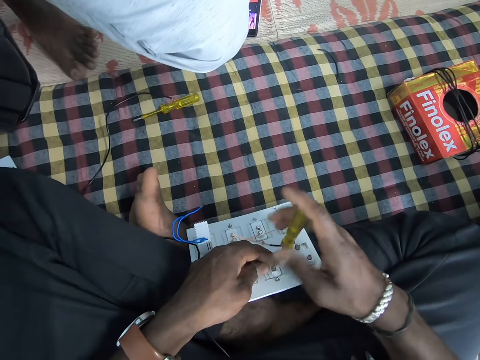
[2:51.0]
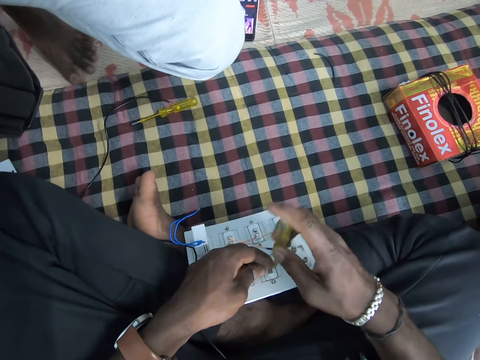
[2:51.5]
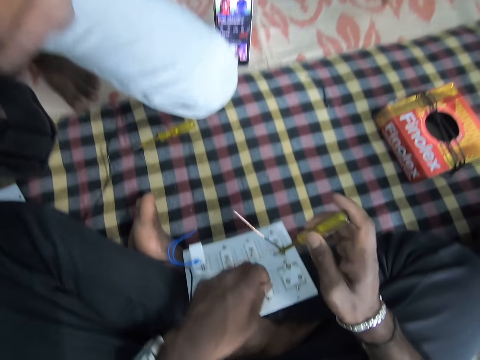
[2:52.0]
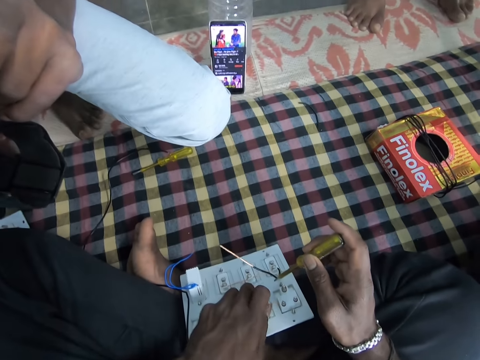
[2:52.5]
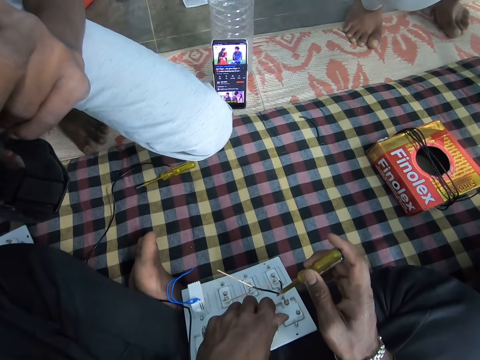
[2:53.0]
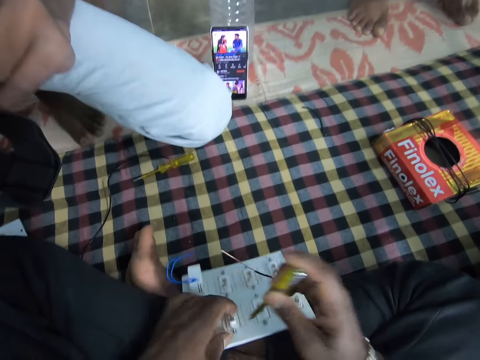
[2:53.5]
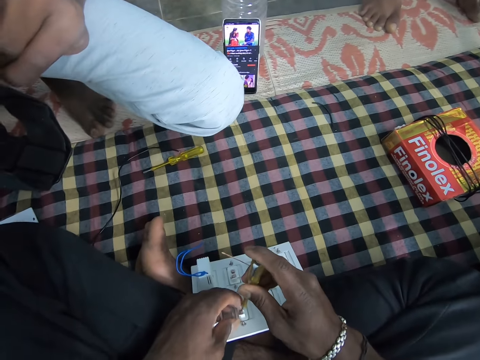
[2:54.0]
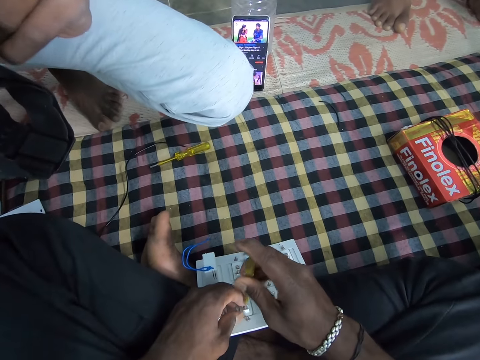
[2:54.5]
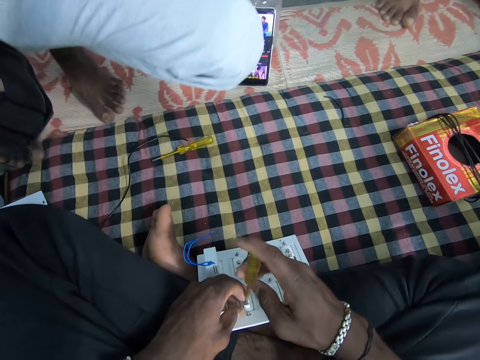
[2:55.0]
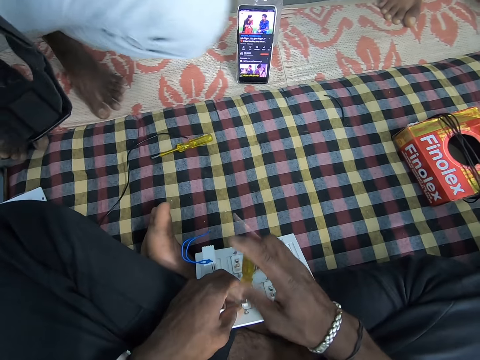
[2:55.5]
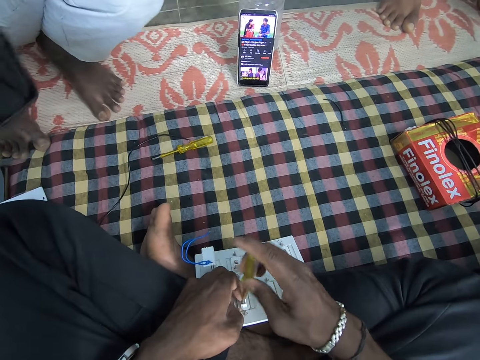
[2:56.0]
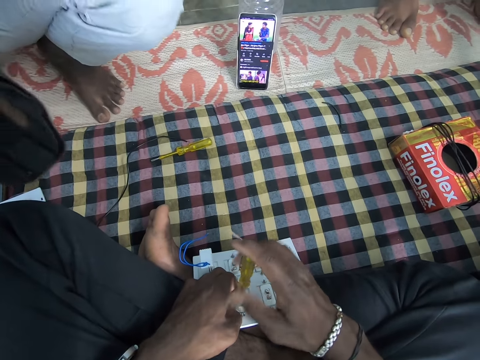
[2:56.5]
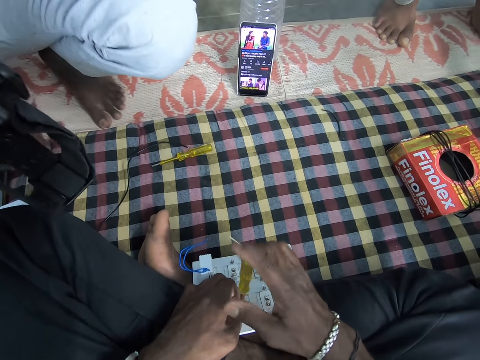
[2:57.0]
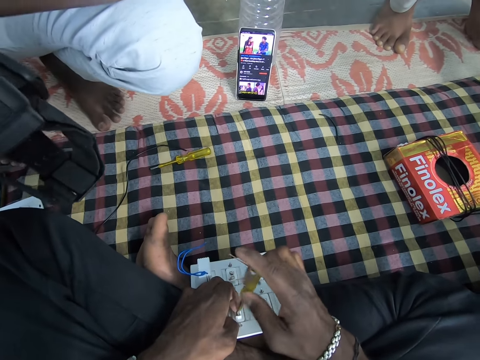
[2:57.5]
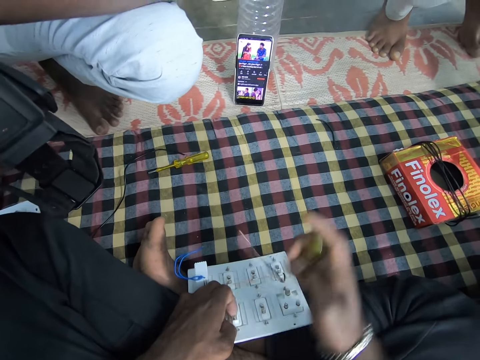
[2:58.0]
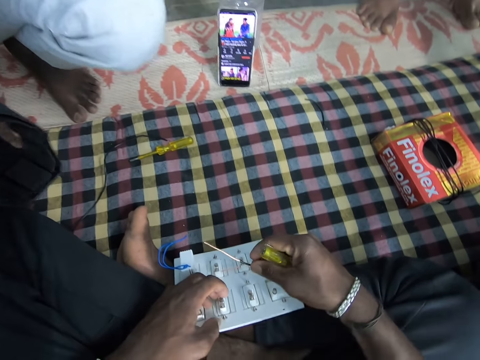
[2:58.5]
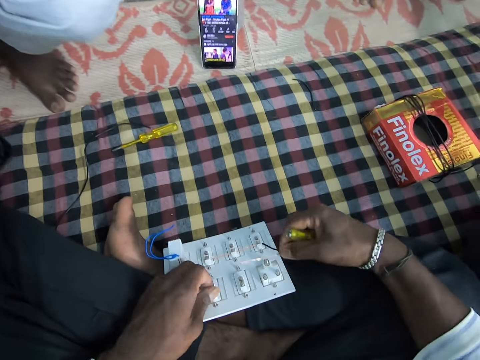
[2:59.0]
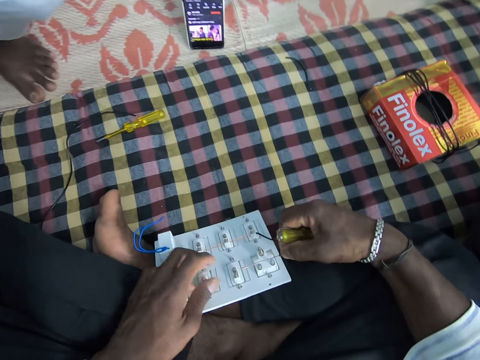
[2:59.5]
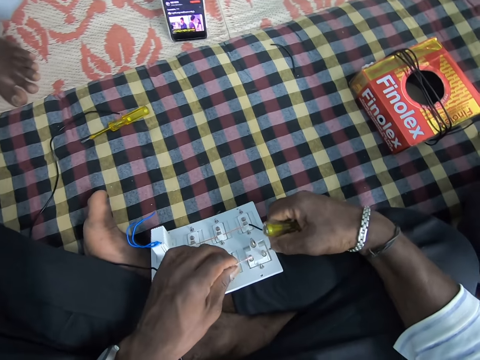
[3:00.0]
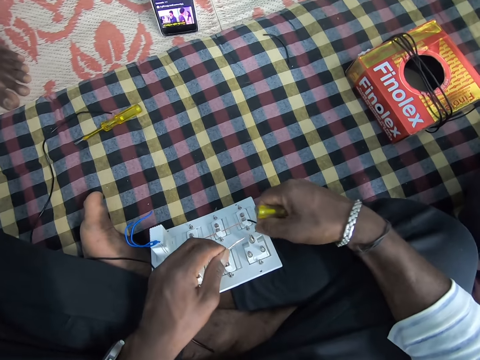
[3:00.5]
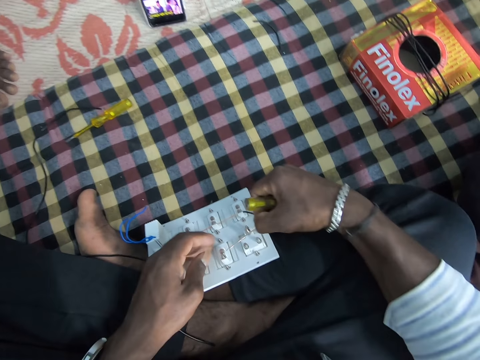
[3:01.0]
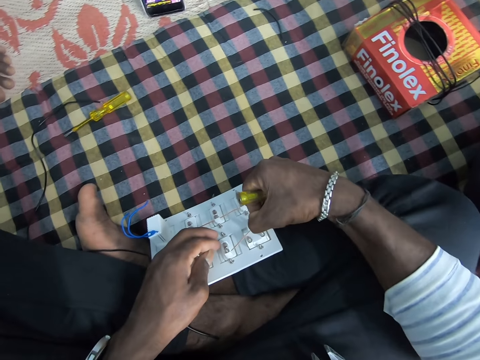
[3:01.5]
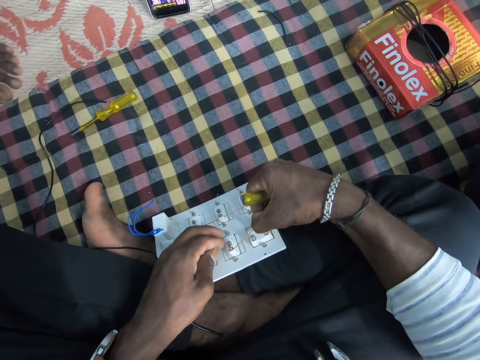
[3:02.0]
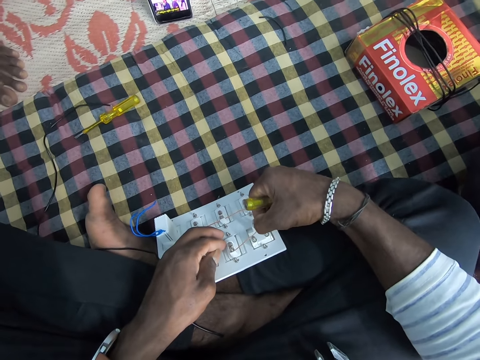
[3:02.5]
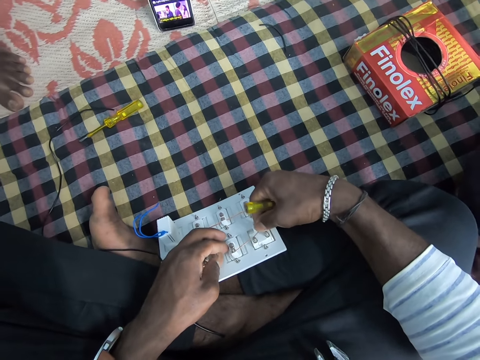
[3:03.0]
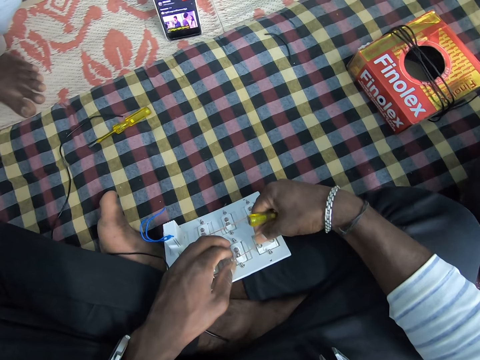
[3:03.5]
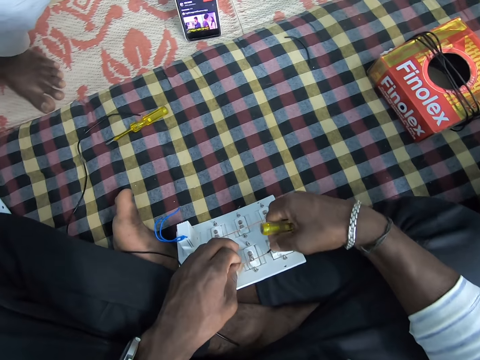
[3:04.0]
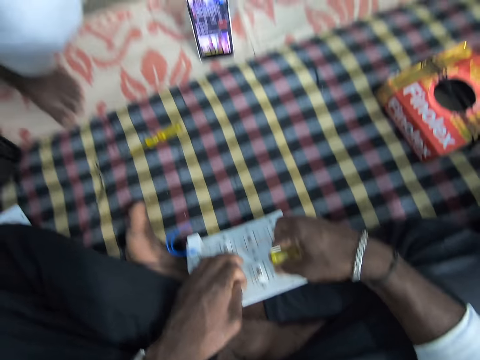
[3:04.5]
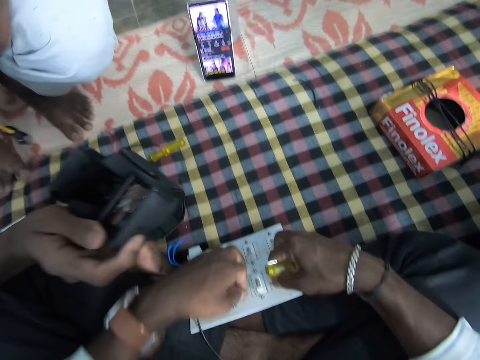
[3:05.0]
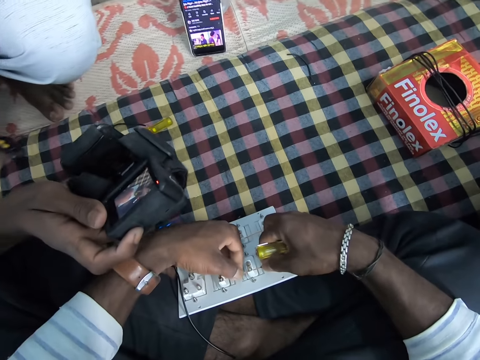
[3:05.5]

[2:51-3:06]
The camera wearer holds the wire in his right hand. He puts the wire on the circuit. He passes the wire through the sockets on the socket board with both hands.

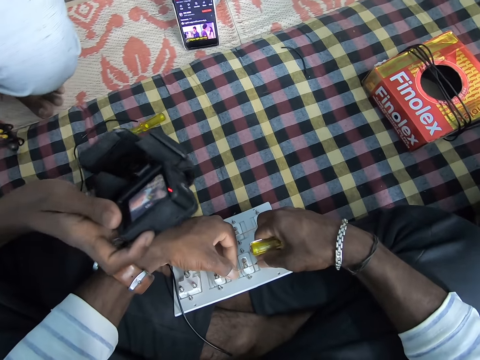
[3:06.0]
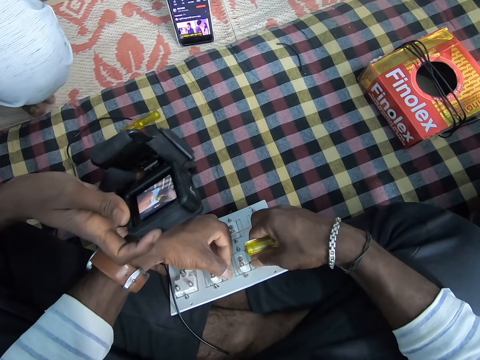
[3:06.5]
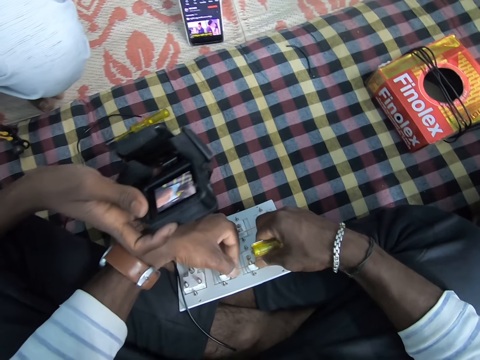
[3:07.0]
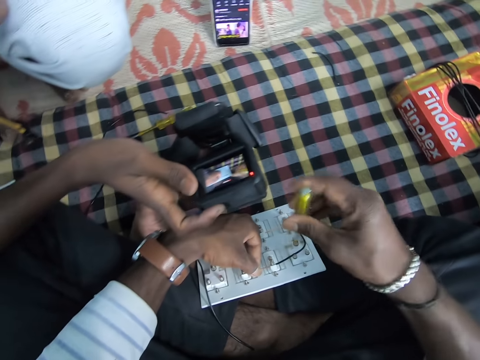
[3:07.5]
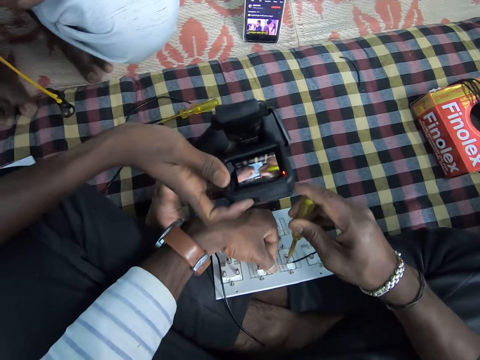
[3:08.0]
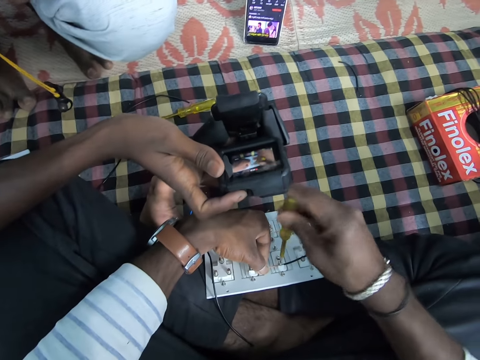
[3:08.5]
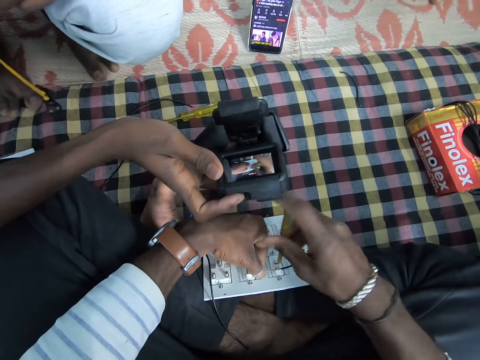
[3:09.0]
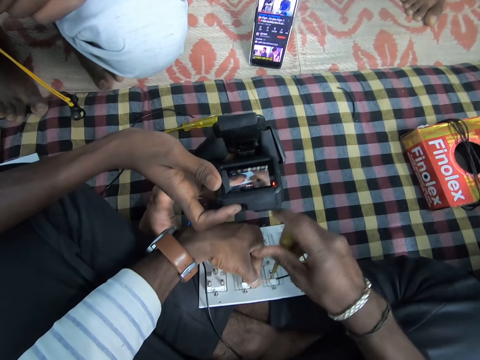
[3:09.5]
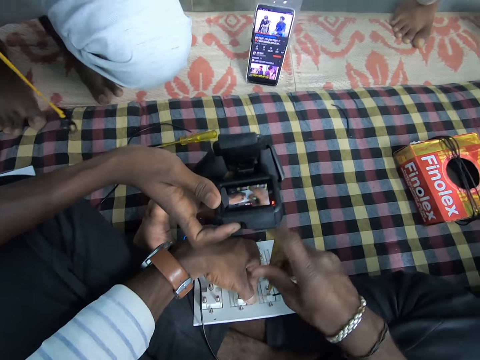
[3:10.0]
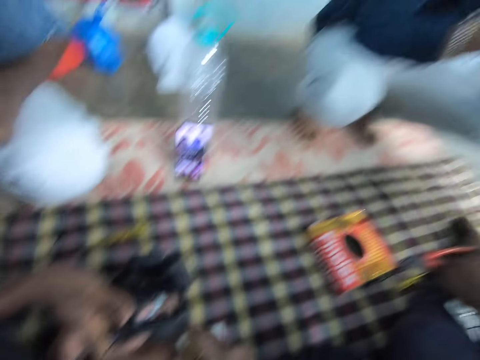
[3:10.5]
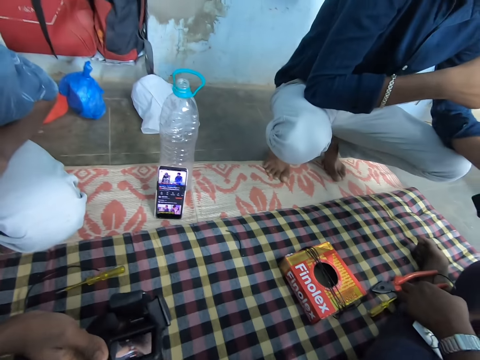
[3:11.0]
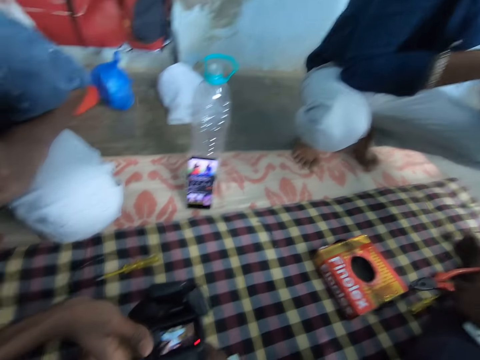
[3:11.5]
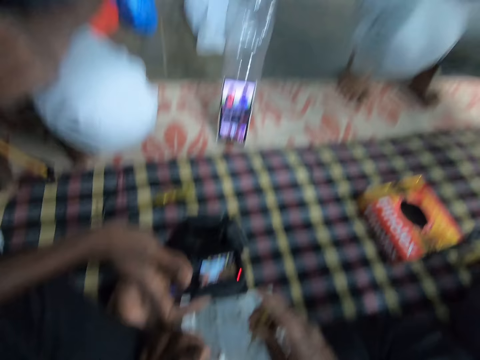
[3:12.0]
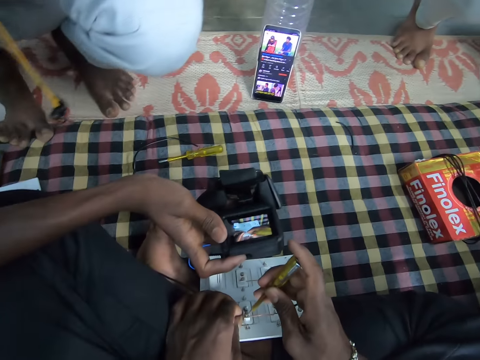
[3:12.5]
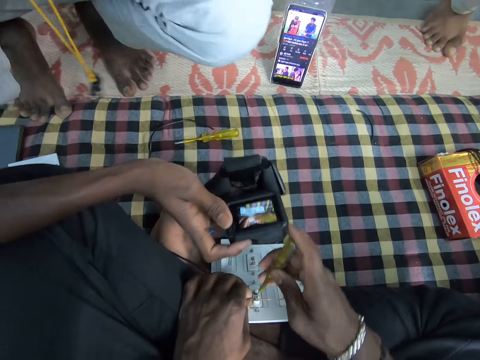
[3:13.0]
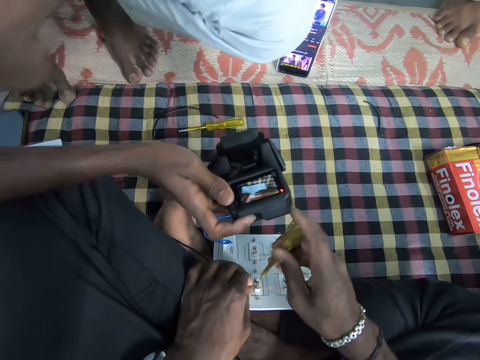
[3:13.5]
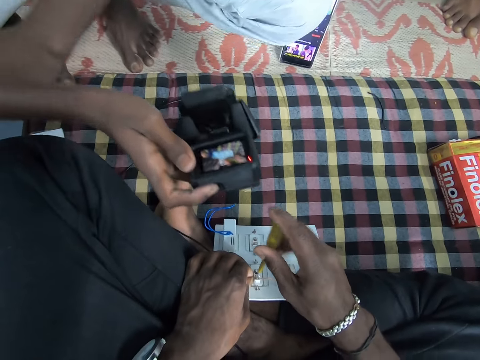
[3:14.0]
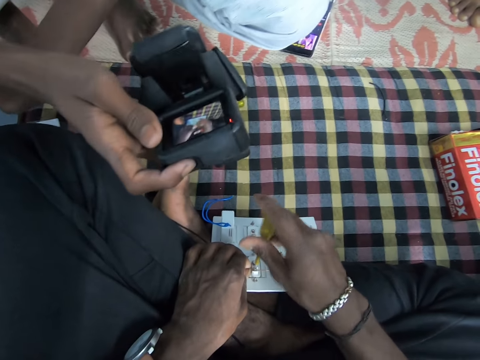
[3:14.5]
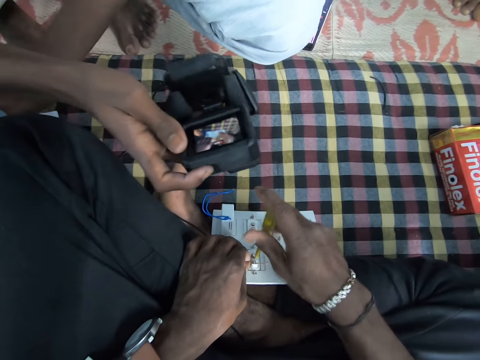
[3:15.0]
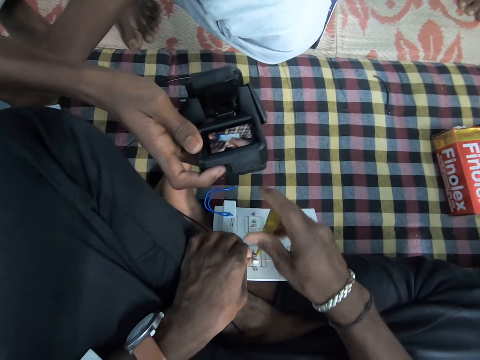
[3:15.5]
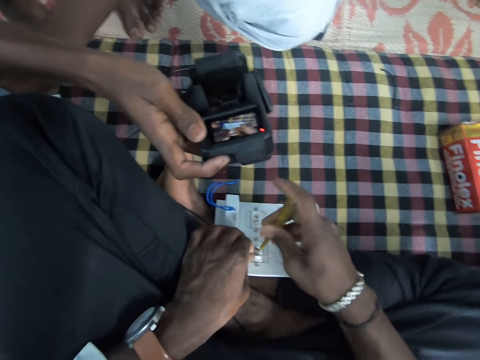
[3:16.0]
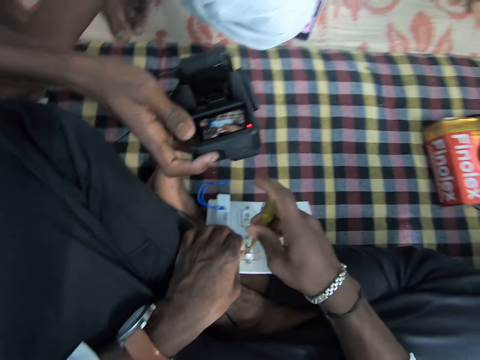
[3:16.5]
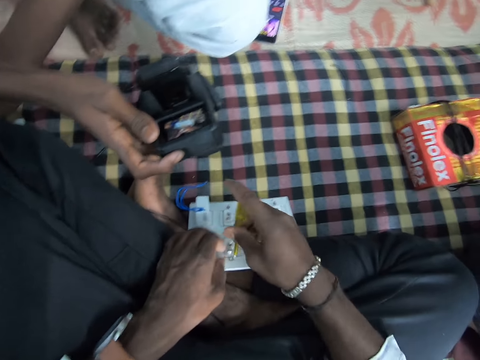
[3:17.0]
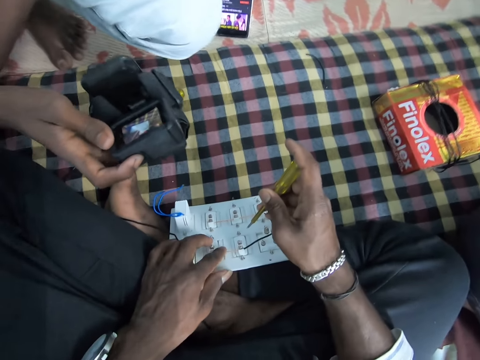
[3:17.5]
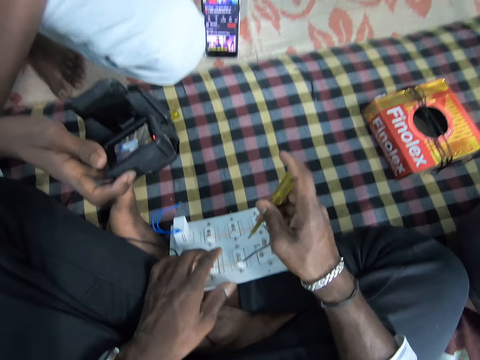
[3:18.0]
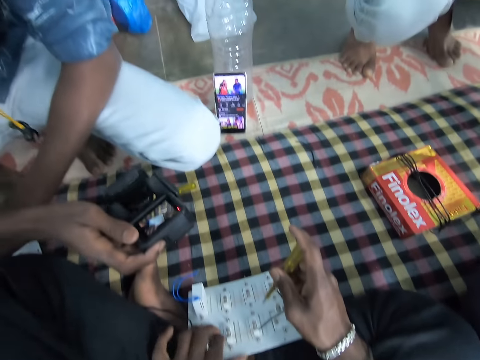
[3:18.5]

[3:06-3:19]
The camera wearer tightens the screws on the socket board with the tester in his right hand.
